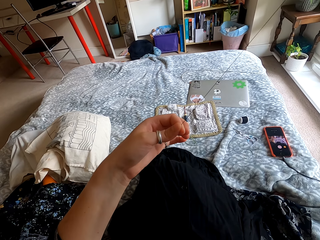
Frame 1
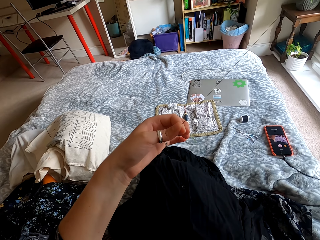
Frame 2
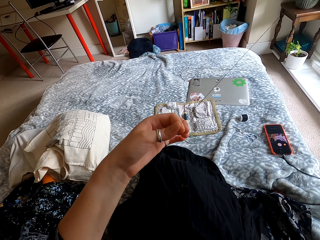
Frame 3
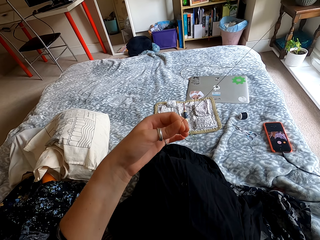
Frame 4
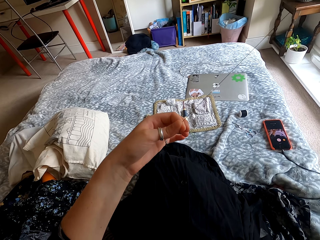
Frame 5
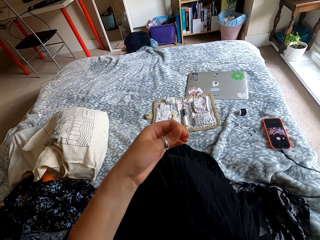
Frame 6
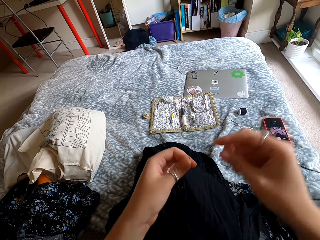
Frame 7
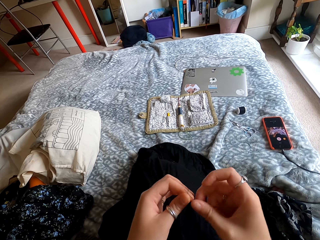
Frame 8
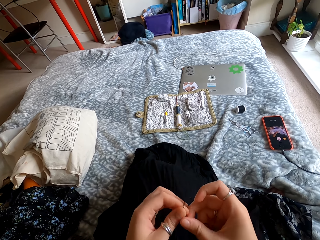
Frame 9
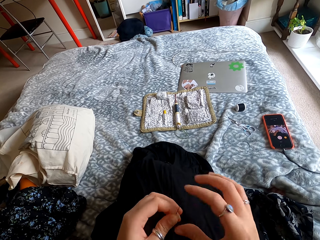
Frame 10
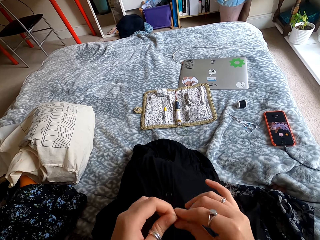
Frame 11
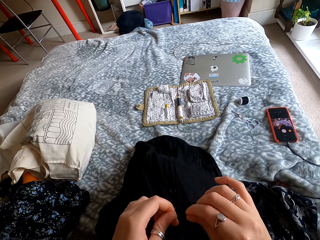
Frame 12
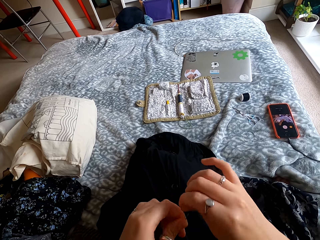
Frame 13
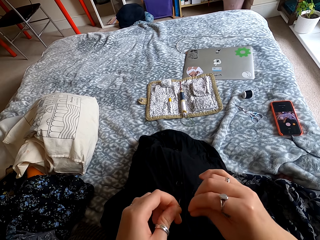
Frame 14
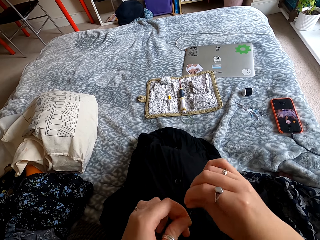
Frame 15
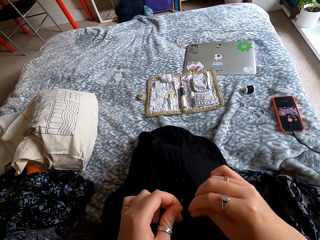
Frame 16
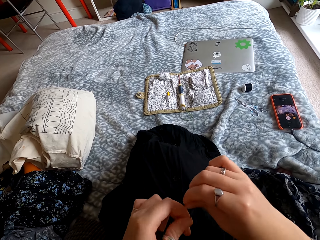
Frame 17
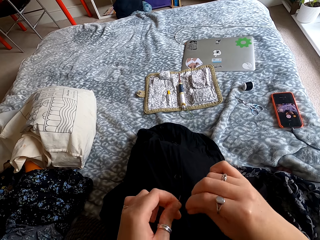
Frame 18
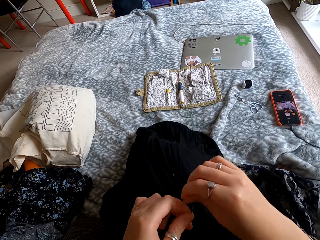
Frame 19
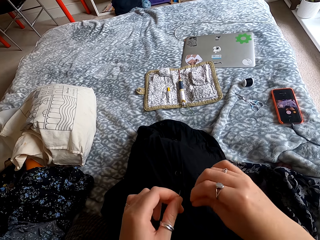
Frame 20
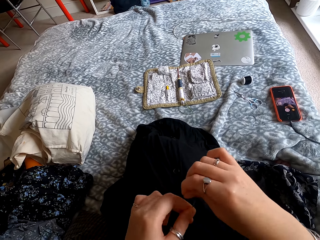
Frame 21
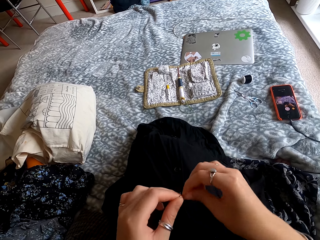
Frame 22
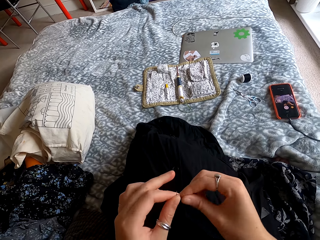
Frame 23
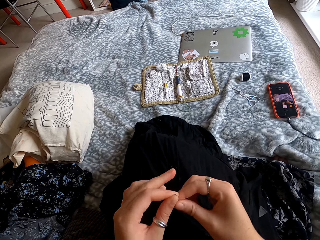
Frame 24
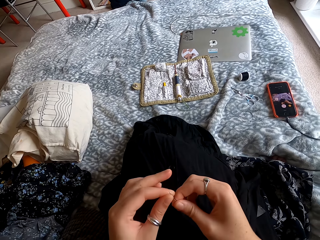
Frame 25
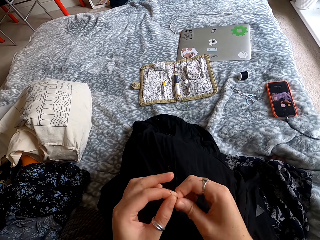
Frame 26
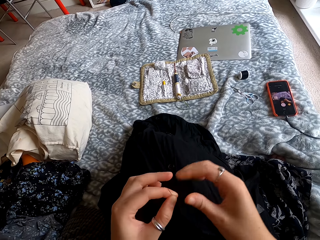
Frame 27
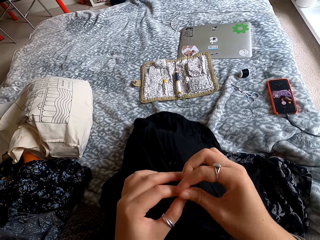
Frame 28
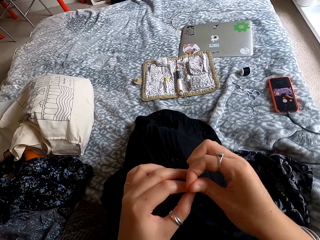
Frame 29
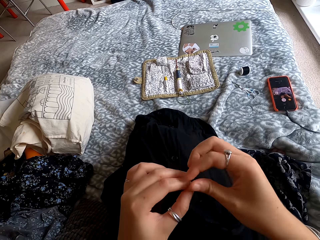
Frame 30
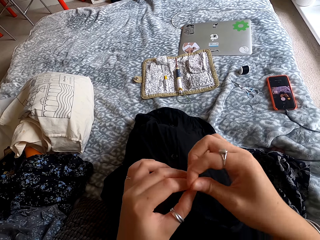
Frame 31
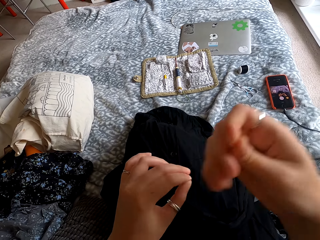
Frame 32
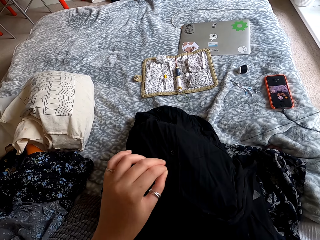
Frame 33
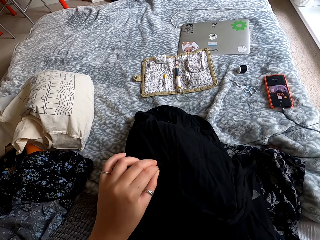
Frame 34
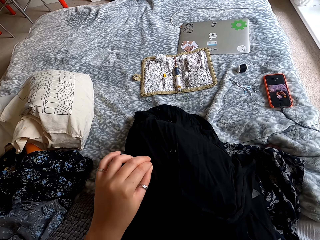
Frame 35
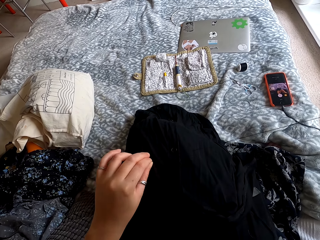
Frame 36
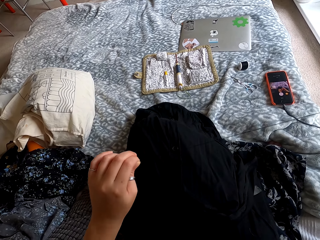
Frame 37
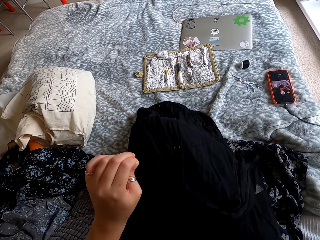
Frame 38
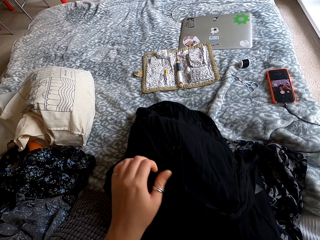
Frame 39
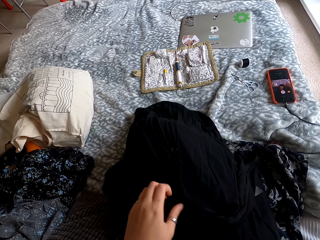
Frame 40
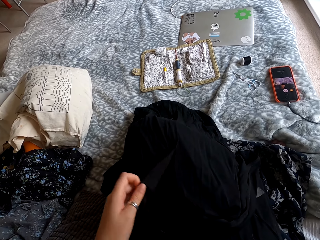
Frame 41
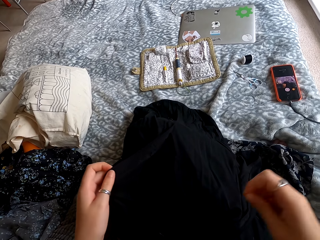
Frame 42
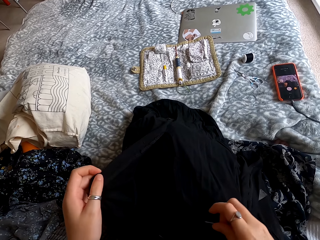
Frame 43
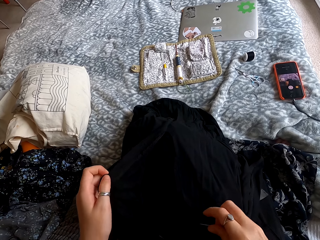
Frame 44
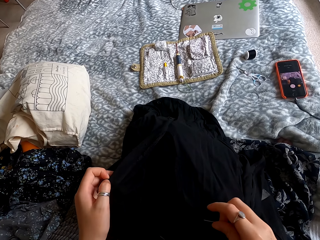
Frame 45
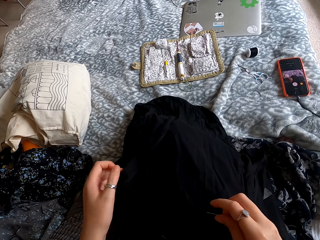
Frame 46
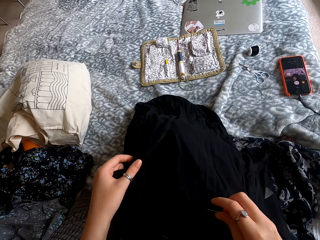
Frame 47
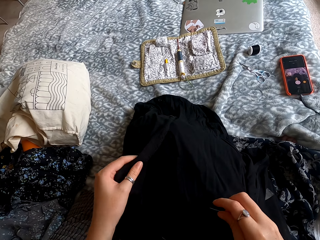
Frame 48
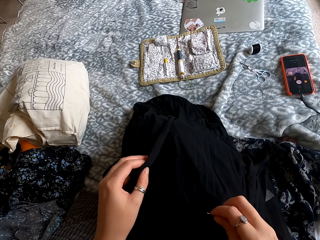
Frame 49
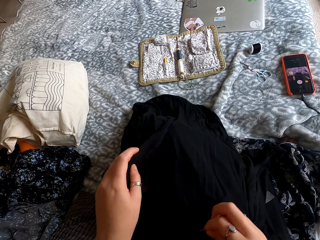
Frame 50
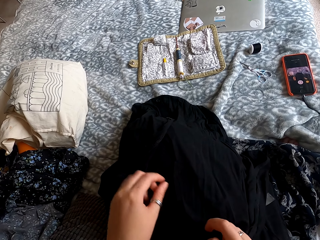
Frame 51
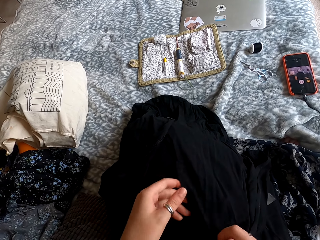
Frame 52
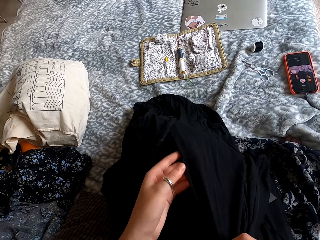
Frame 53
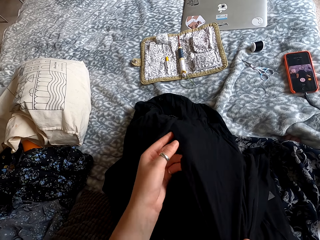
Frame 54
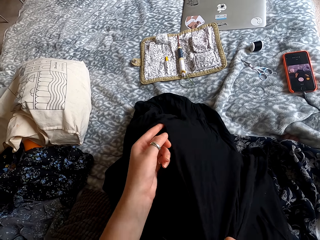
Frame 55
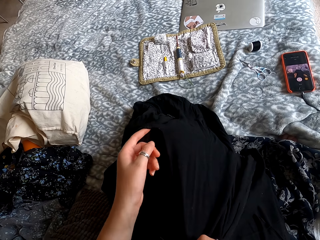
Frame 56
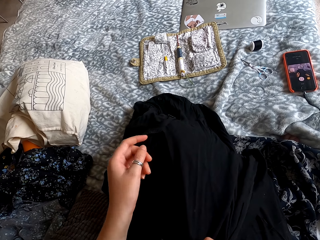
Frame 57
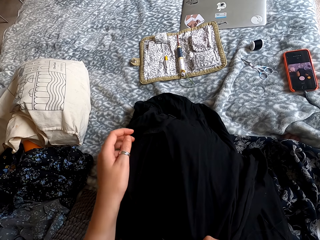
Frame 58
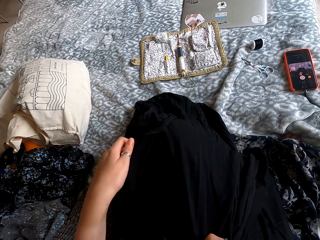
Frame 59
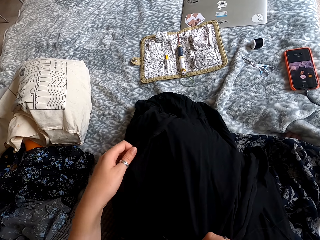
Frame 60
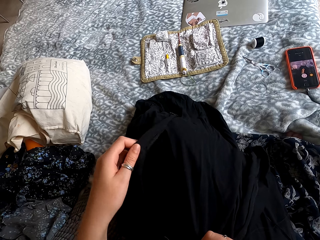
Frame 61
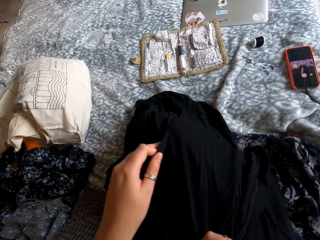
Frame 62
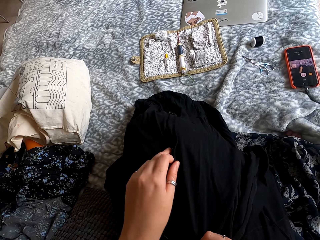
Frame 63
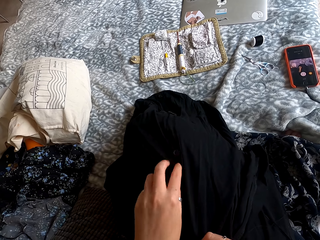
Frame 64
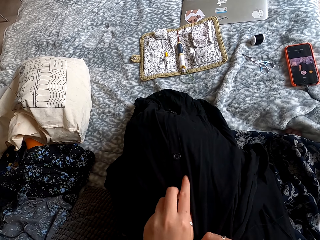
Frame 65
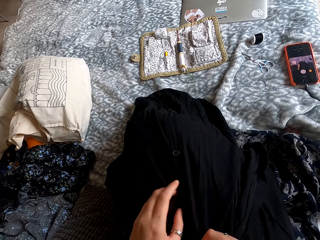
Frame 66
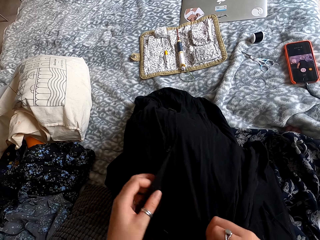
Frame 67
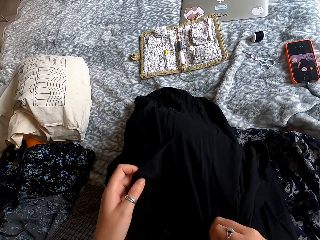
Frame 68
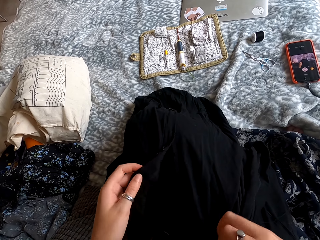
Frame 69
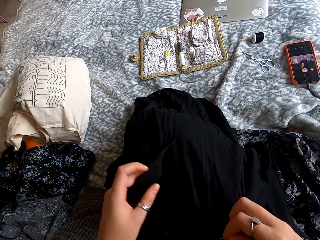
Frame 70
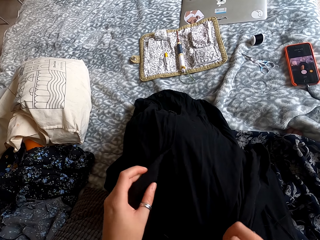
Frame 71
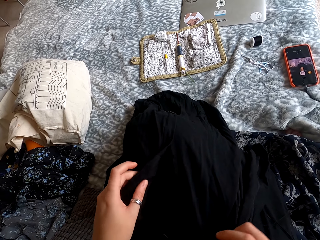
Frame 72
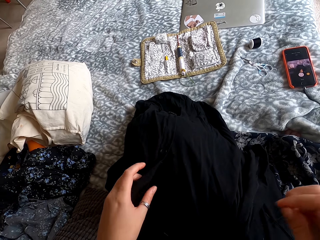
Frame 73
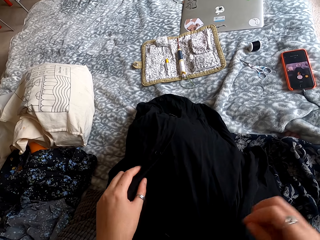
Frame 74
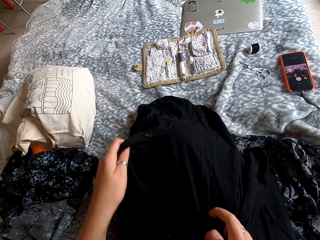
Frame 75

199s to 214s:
The camera wearer knots the thread. They align the cloth. They adjust the dress.

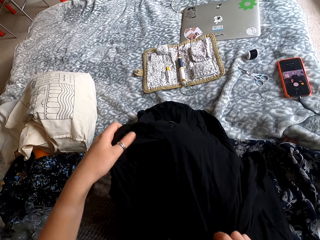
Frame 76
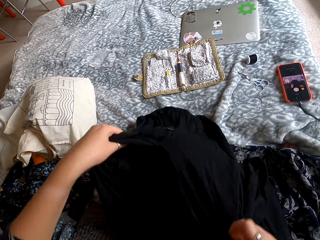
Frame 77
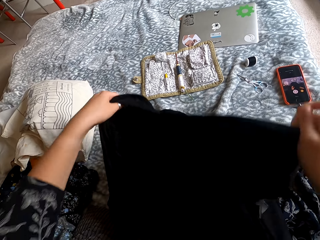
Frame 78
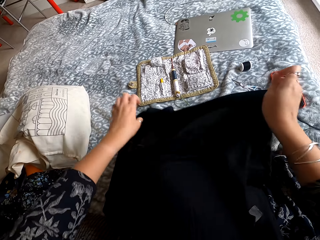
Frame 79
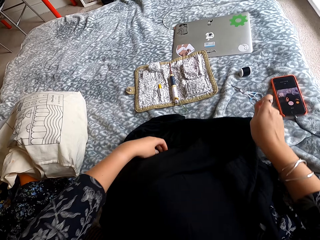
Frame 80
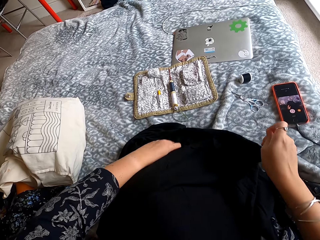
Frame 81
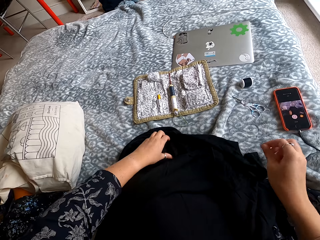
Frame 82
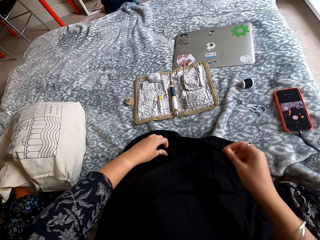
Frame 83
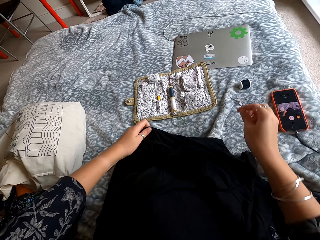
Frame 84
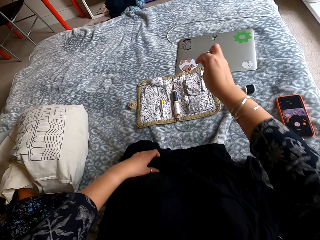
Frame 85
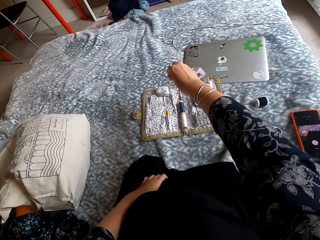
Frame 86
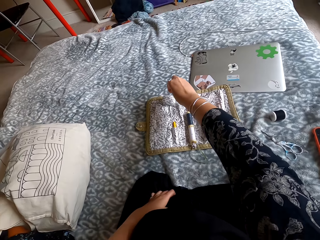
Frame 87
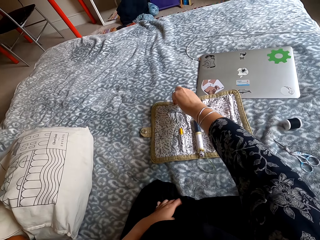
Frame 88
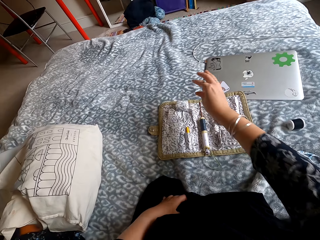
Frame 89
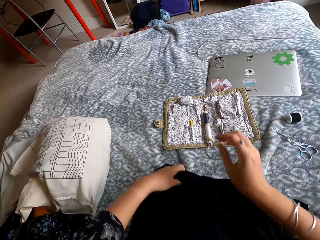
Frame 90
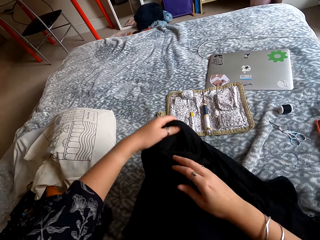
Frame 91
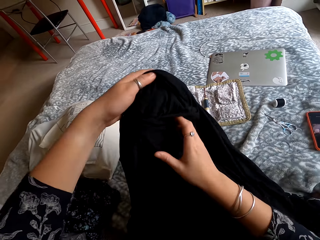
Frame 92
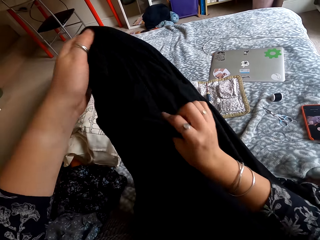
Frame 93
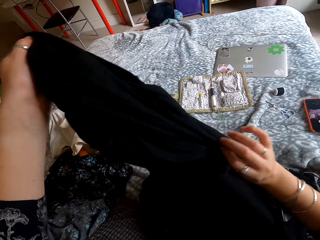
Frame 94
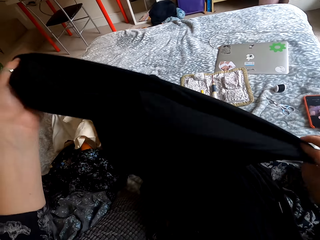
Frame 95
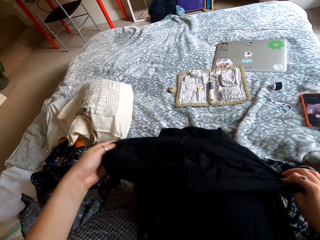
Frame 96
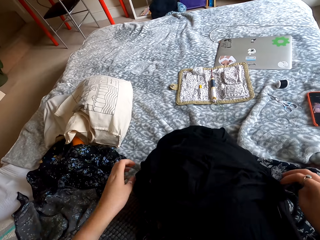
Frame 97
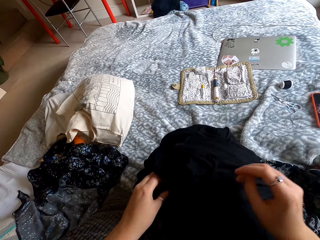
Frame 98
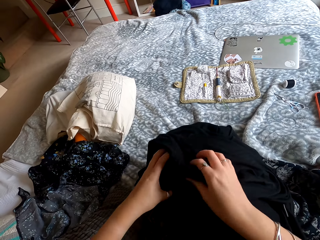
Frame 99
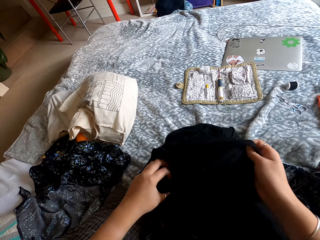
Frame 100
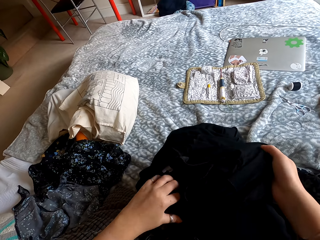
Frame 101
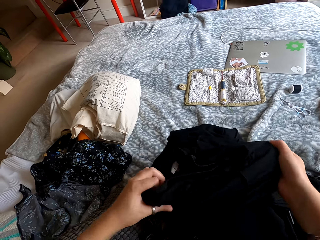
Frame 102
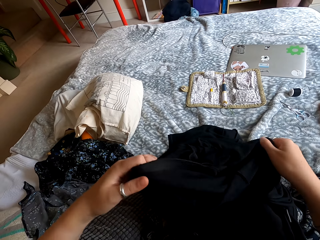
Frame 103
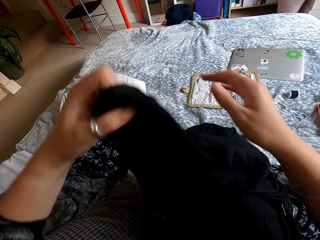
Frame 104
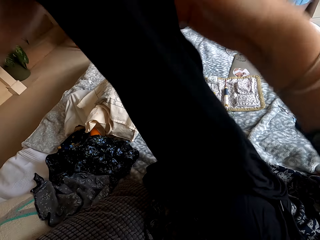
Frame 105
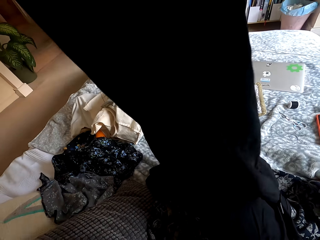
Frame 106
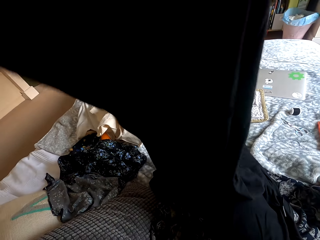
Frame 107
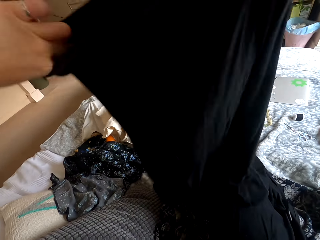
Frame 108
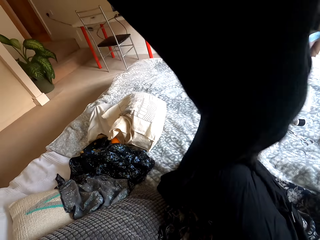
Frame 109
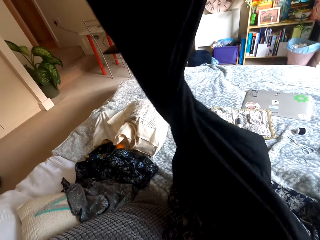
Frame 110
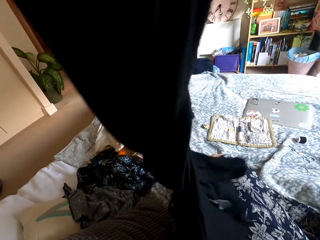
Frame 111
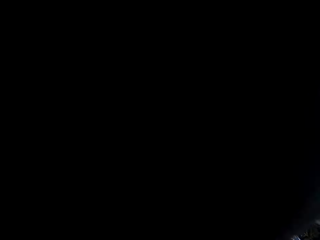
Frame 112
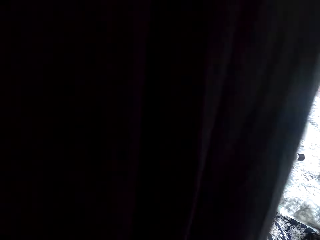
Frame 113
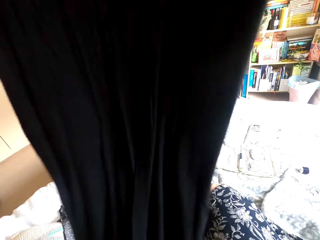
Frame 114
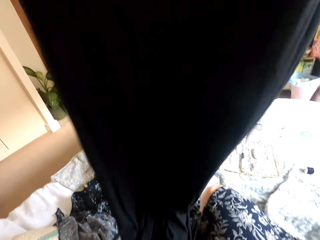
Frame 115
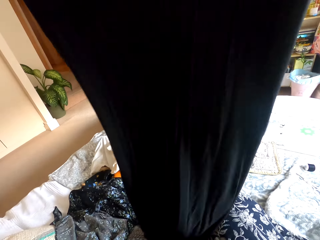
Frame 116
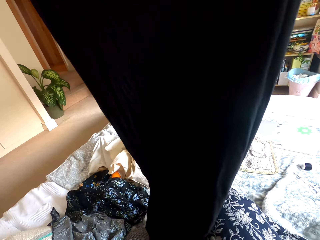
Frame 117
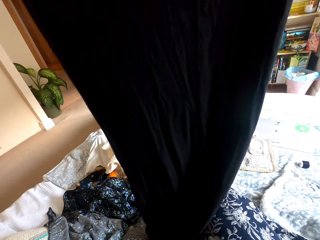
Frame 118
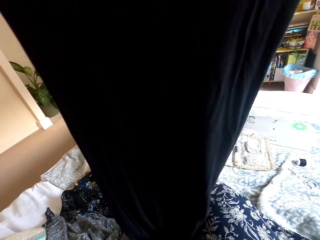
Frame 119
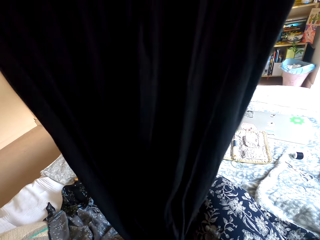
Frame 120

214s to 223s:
The camera wearer places the needle in the sewing kit. They turn the cloth inside out. They adjust the dress.
